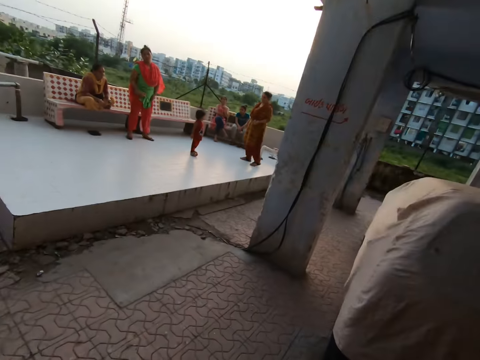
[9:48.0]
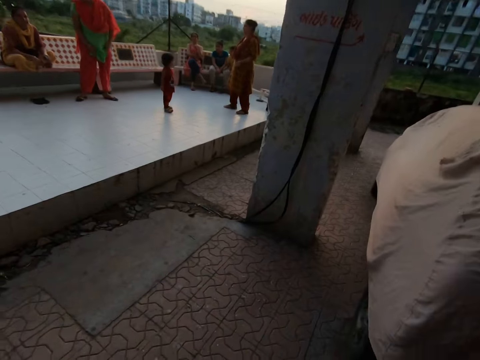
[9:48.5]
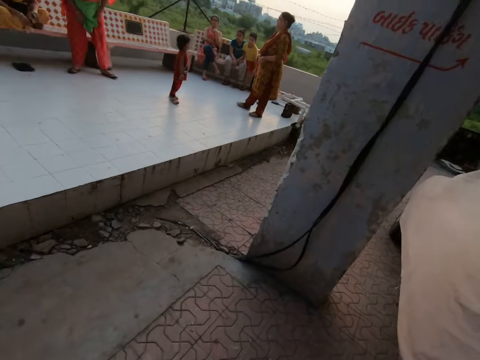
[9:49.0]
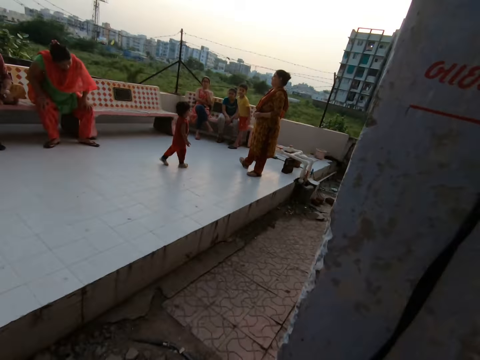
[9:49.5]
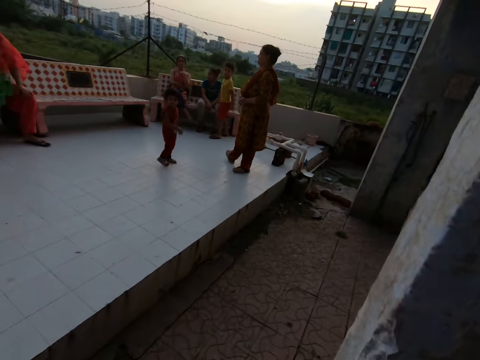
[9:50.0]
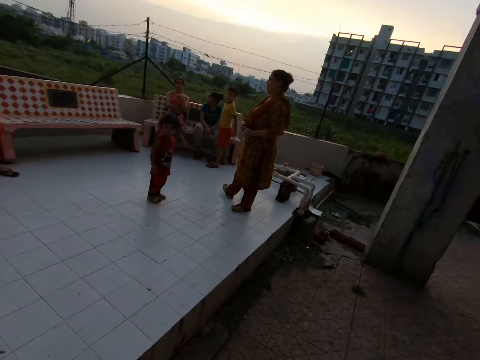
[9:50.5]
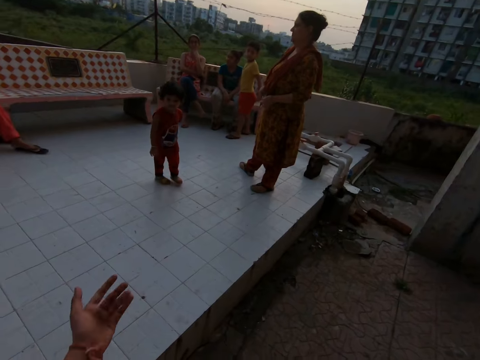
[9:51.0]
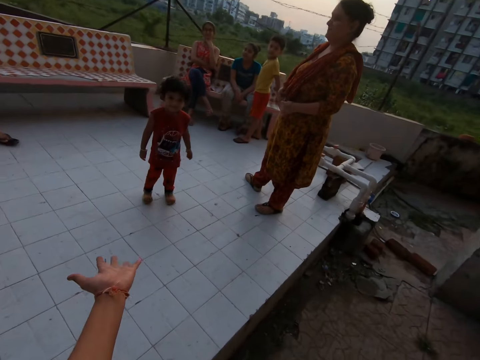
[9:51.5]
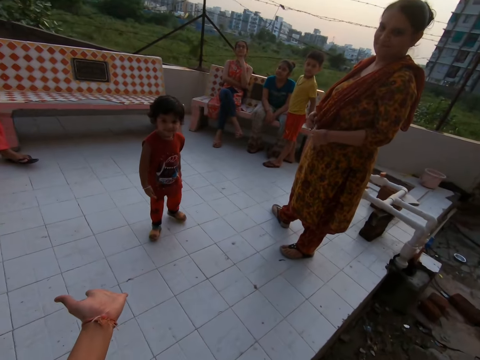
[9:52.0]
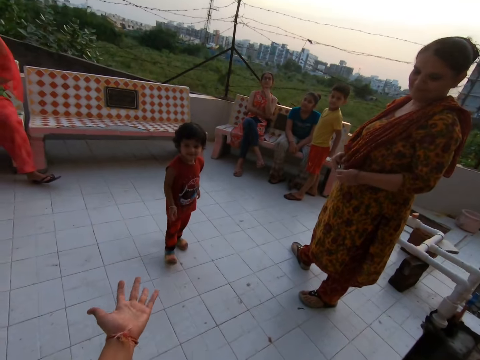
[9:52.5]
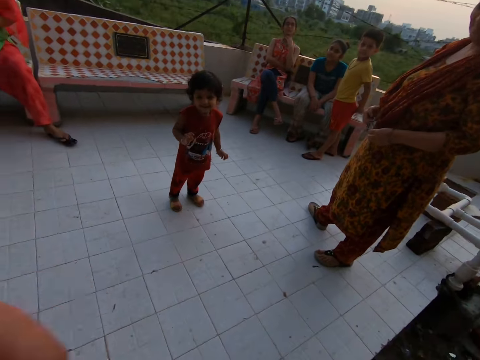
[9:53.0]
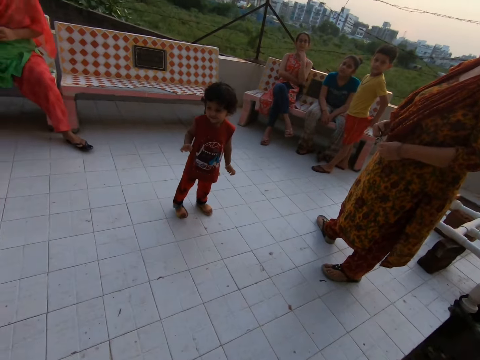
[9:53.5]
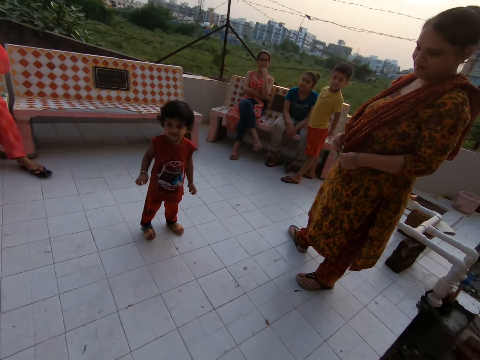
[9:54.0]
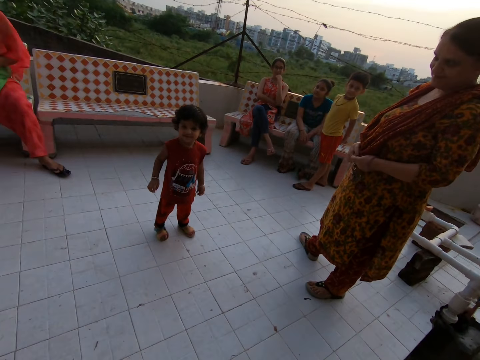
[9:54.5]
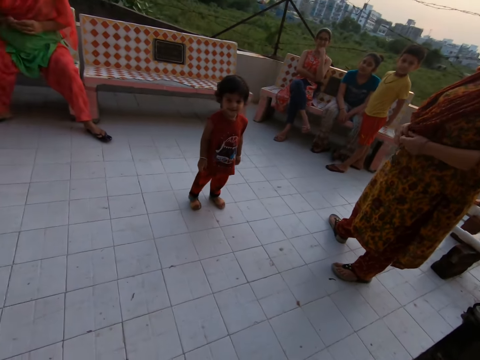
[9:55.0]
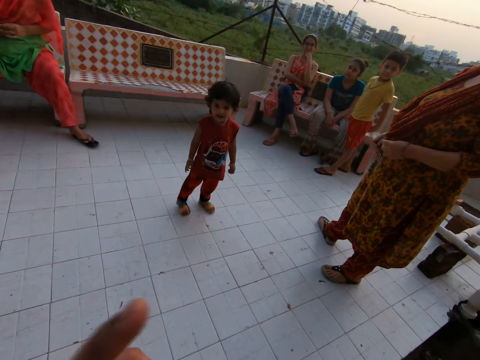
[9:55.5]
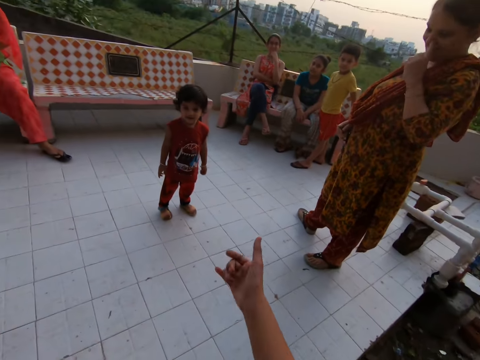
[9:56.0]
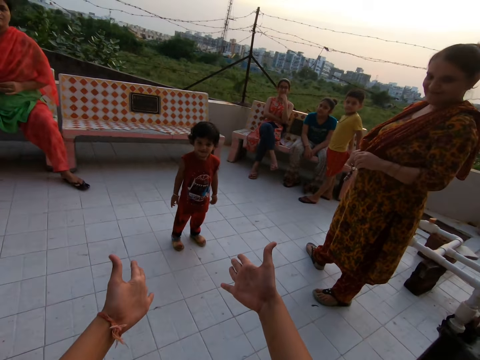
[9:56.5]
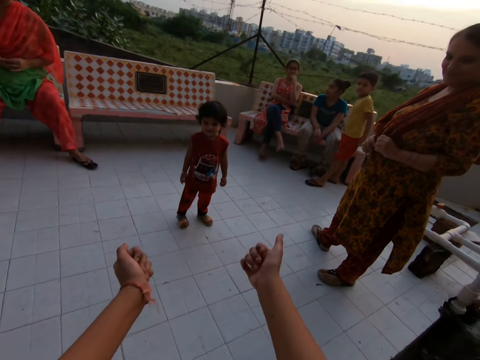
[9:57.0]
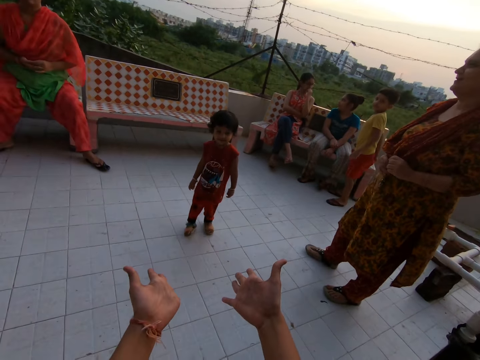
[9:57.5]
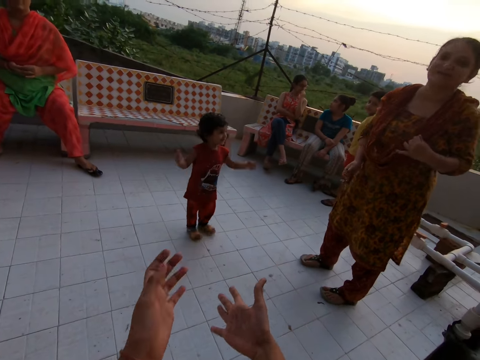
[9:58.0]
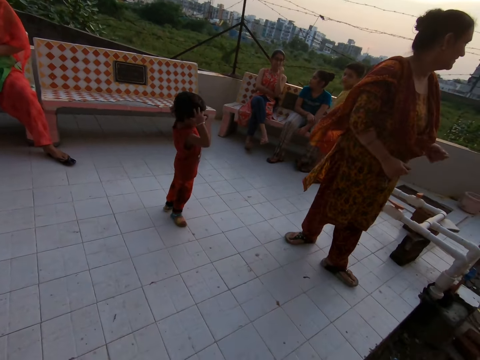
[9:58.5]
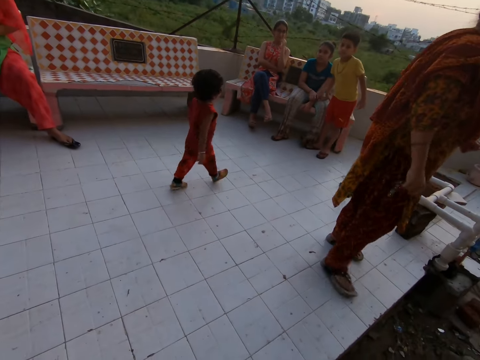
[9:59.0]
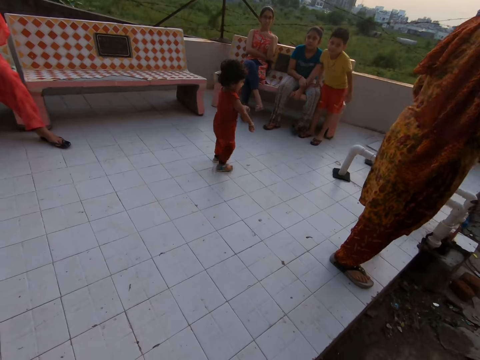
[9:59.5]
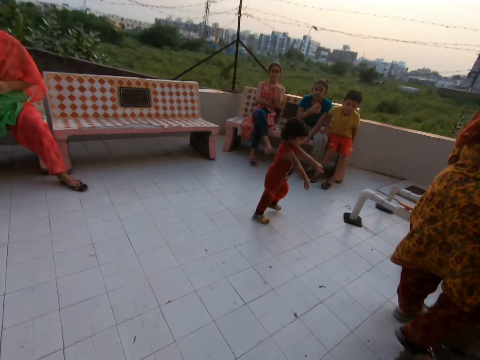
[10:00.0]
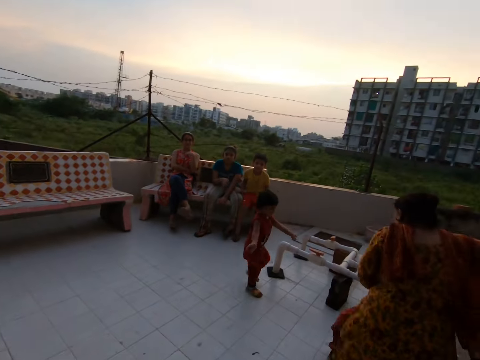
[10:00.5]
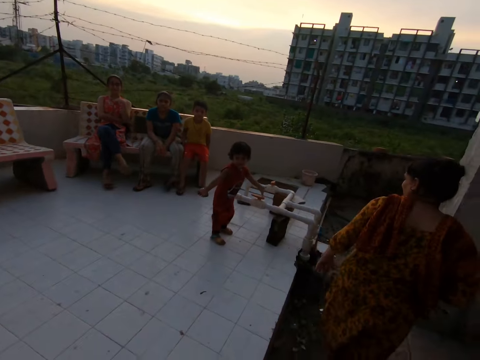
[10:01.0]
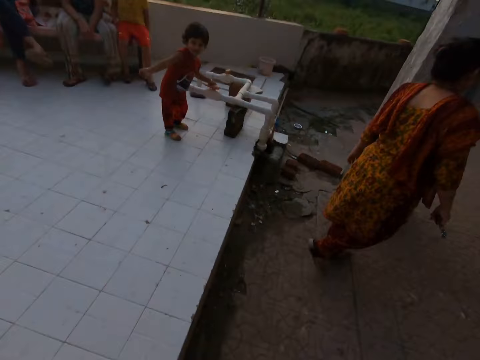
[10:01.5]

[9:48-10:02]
The camera wearer speaks. She calls the baby with her hand. She speaks with the baby and waves the baby. A woman turns around. A child walks away.

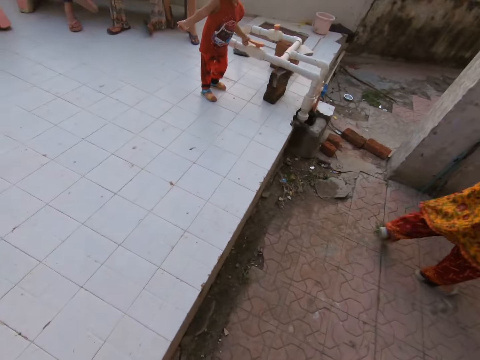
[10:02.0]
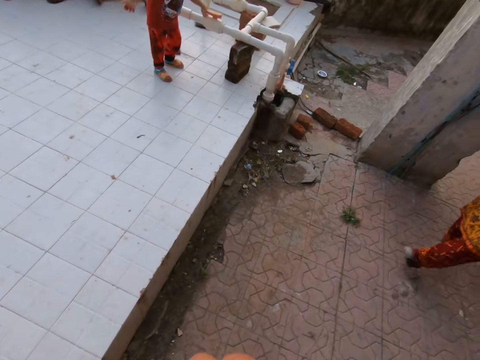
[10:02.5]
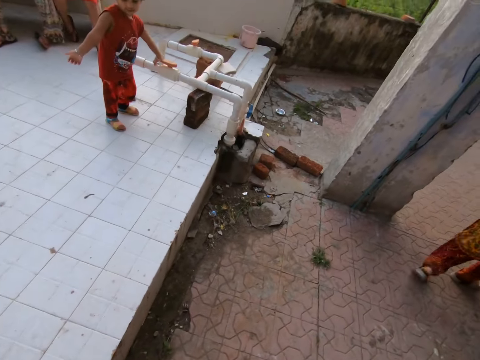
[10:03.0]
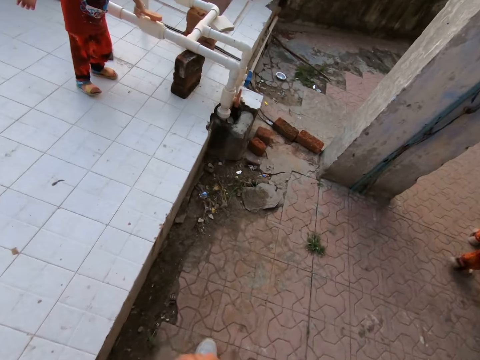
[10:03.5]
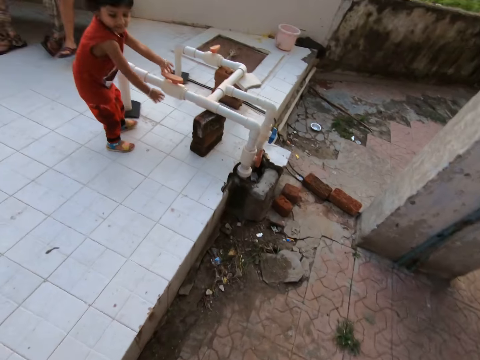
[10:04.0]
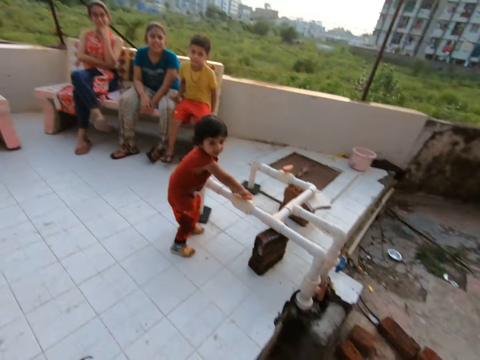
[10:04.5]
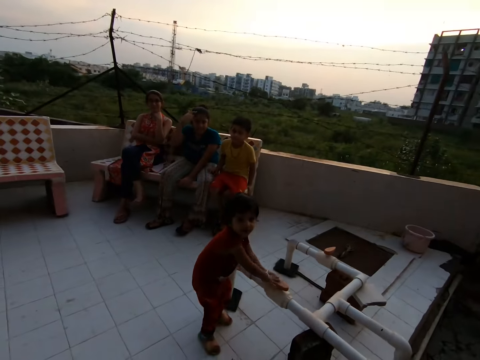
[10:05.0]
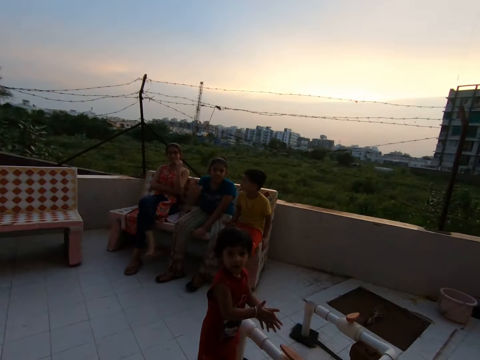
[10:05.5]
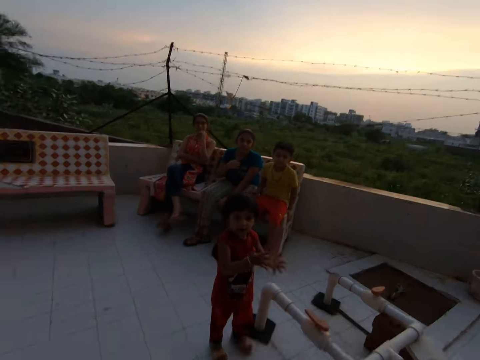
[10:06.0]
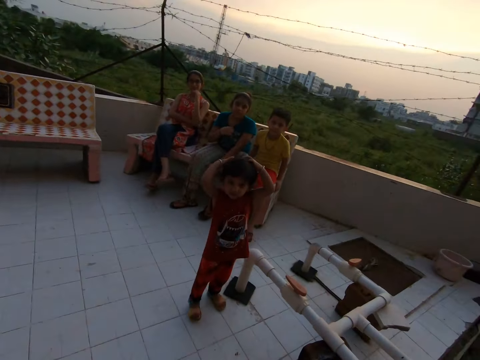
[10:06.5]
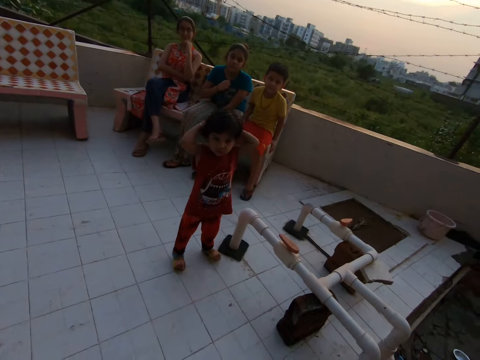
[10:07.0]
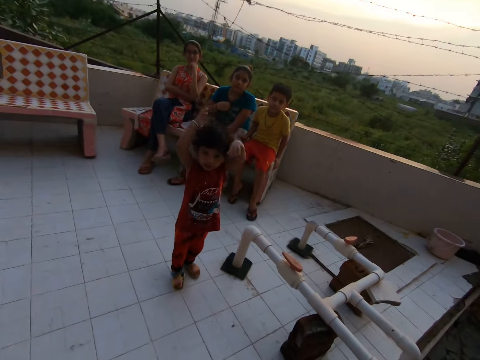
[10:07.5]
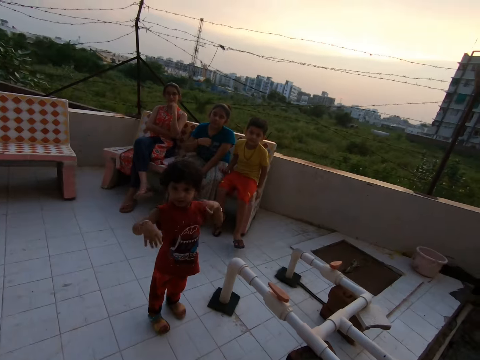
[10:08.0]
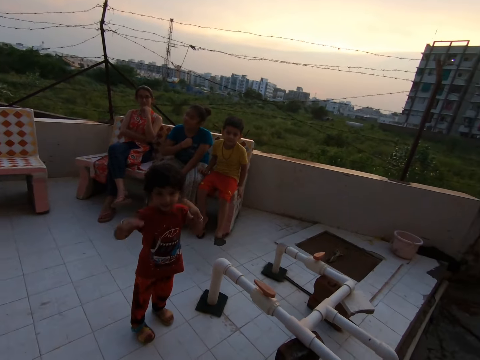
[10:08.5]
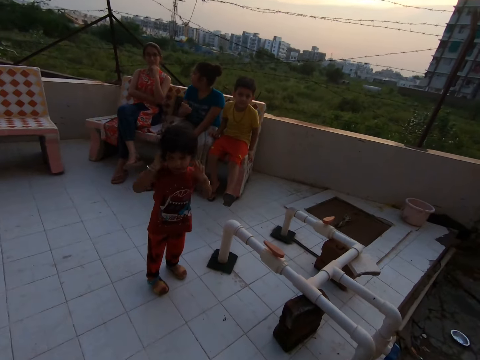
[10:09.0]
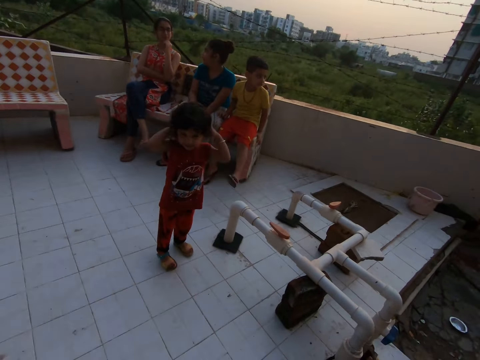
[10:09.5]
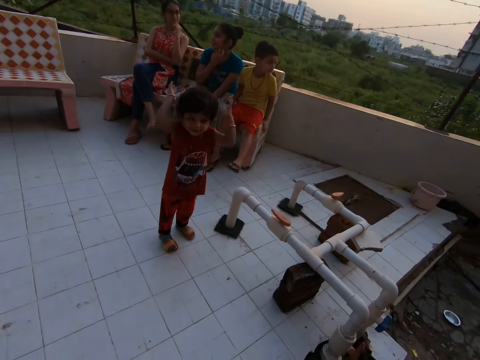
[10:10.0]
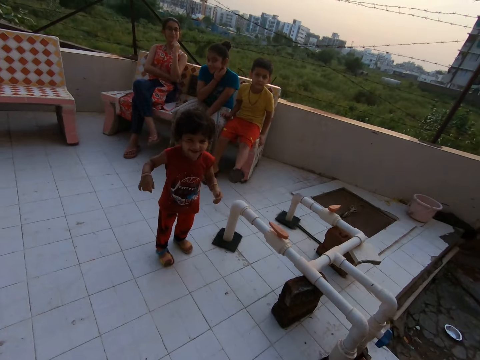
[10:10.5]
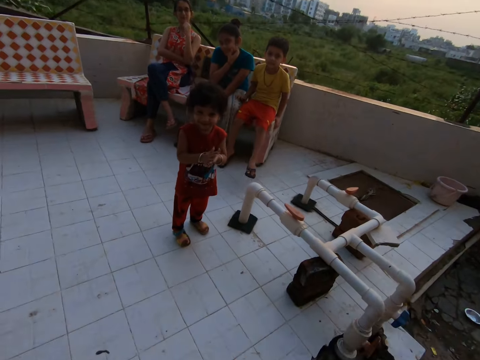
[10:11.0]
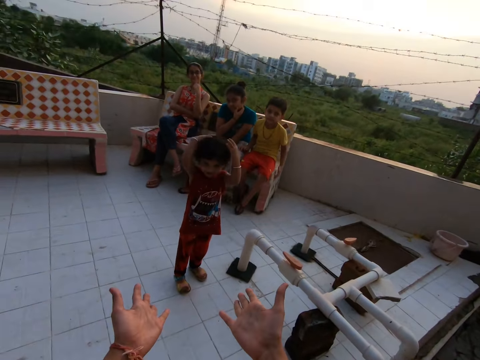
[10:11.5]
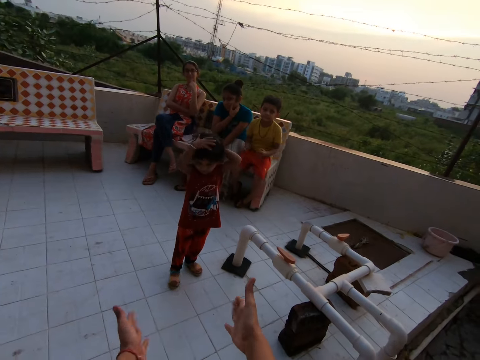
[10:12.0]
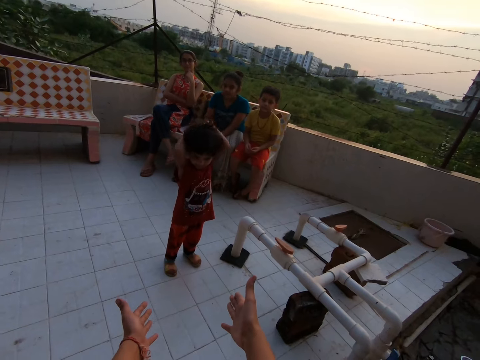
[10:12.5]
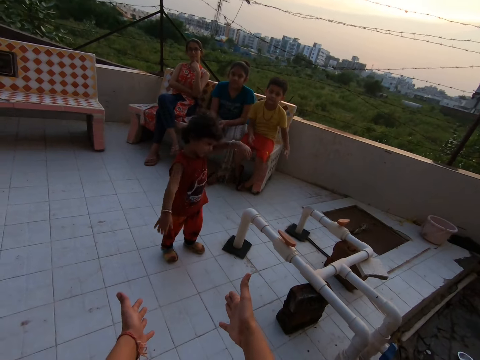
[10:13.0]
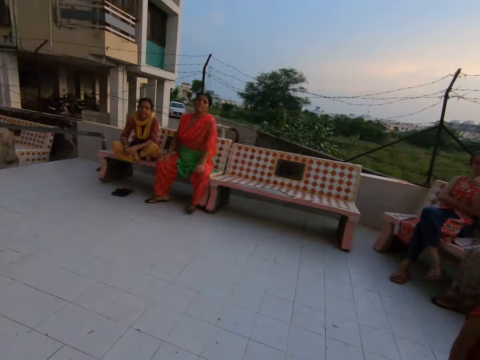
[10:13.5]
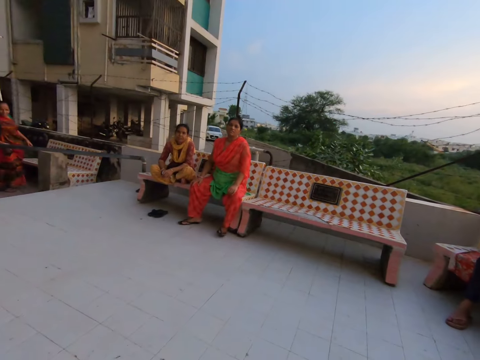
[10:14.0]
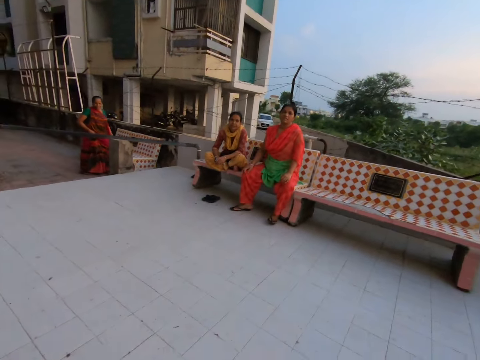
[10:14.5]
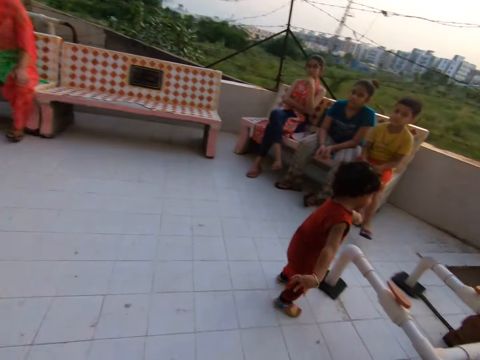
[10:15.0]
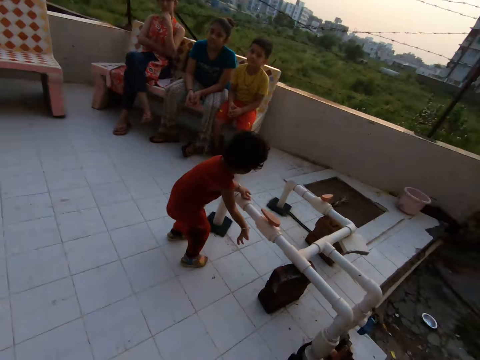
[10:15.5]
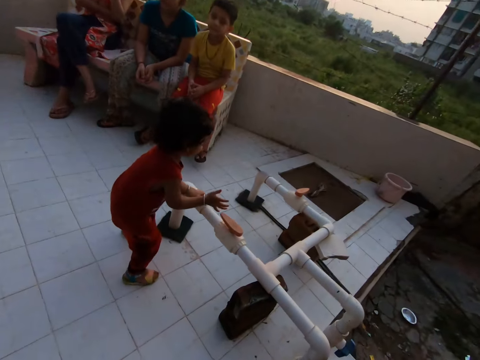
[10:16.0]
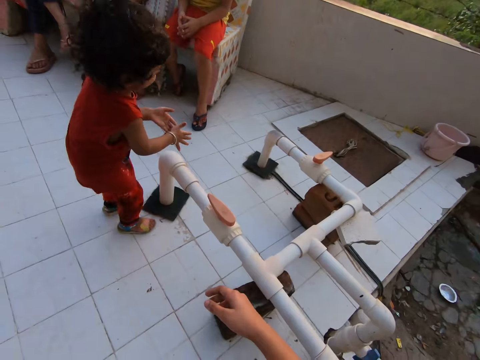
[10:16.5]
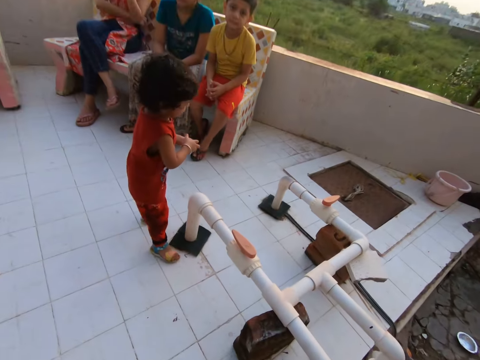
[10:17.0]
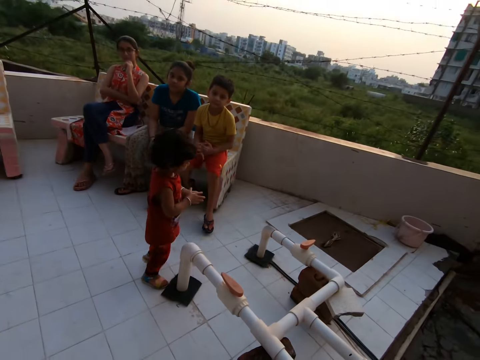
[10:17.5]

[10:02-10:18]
The camera wearer walks around. She moves close to the child. She speaks with the child. The child touches his head and plays with his hand. The camera wearer stretches her hand to the child. She looks around.
